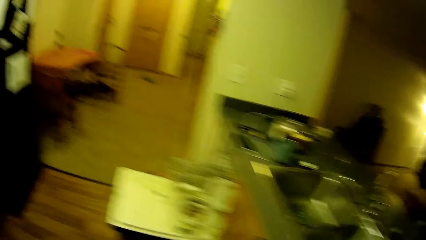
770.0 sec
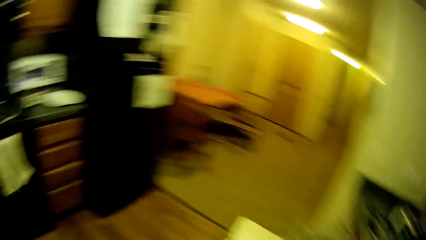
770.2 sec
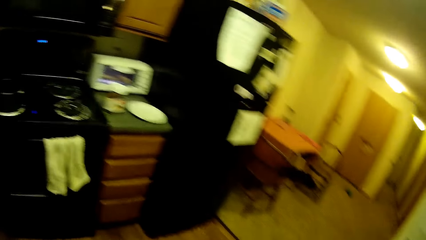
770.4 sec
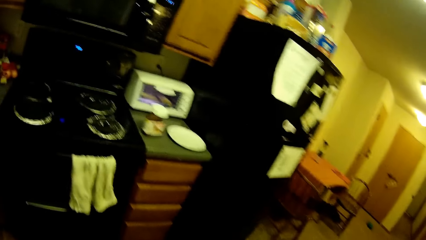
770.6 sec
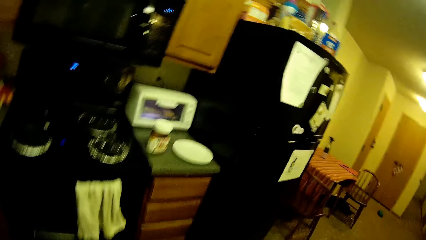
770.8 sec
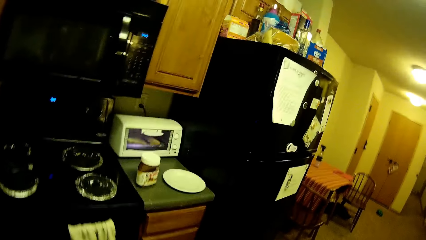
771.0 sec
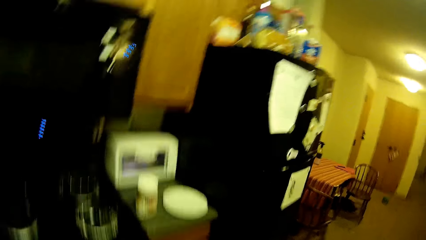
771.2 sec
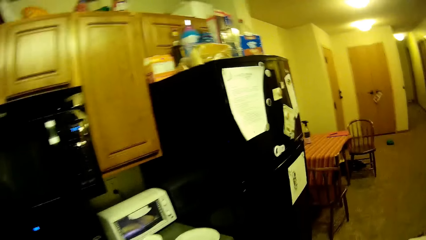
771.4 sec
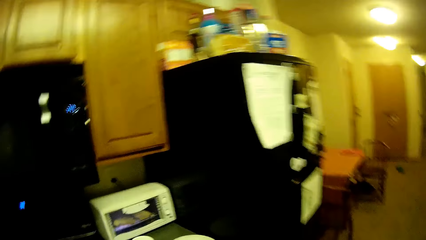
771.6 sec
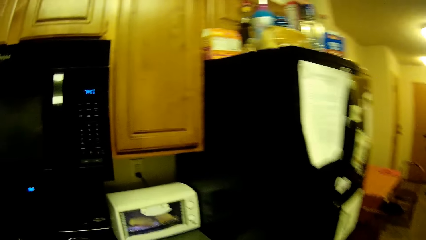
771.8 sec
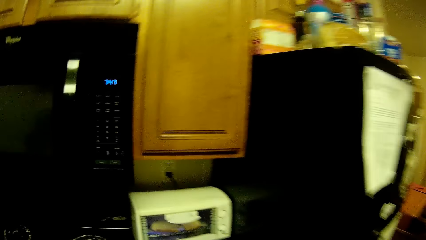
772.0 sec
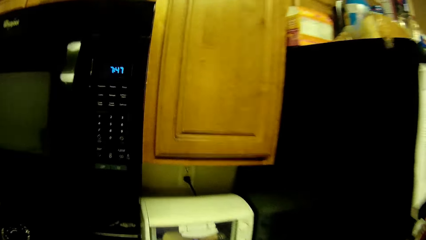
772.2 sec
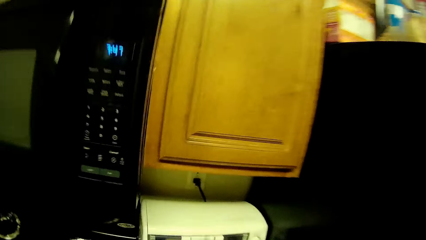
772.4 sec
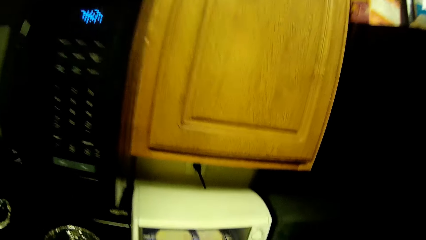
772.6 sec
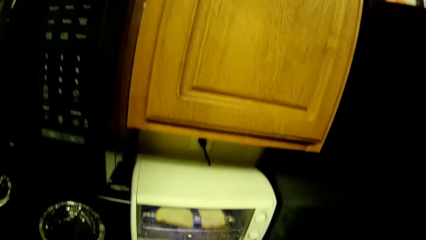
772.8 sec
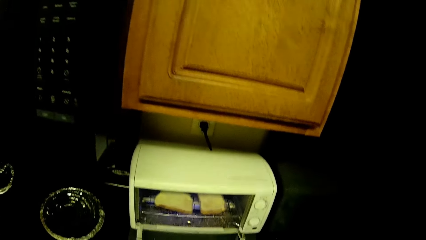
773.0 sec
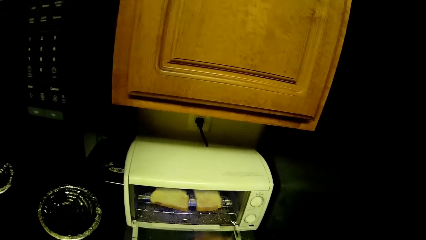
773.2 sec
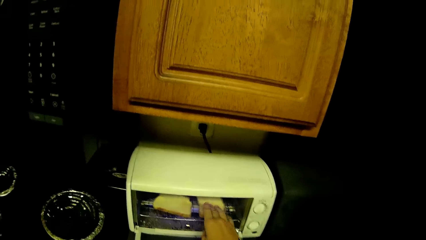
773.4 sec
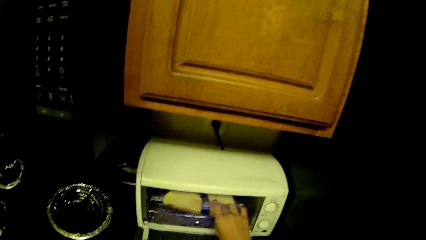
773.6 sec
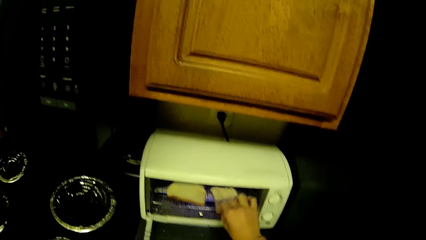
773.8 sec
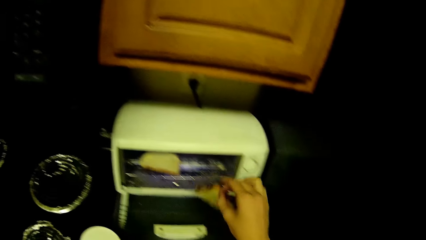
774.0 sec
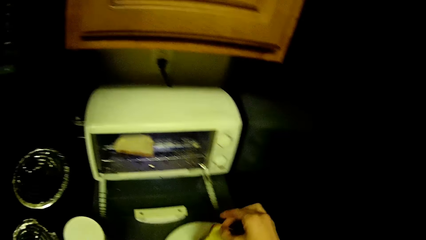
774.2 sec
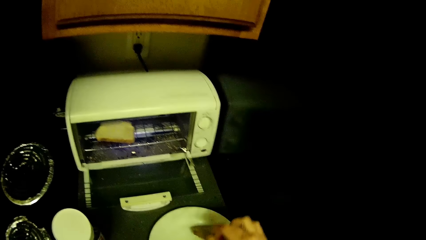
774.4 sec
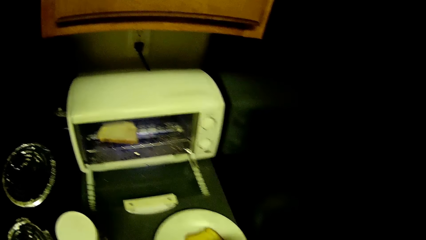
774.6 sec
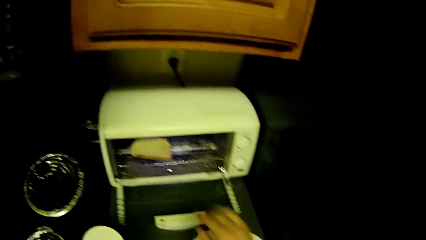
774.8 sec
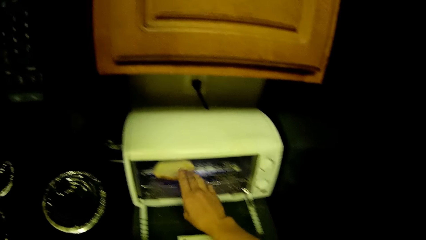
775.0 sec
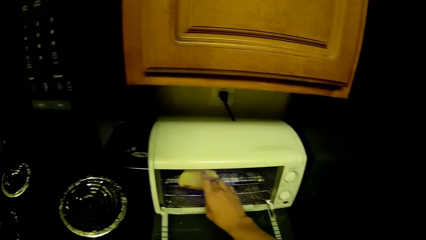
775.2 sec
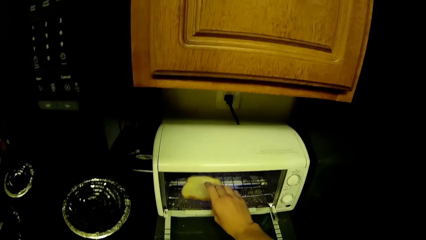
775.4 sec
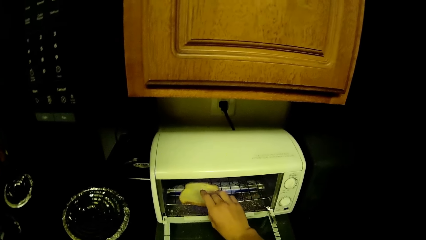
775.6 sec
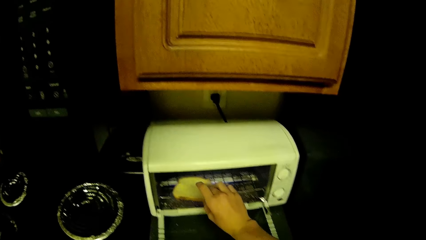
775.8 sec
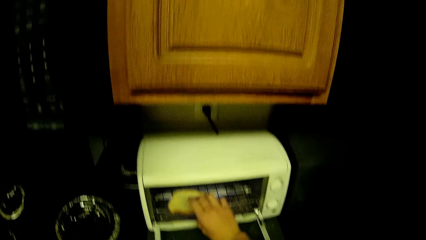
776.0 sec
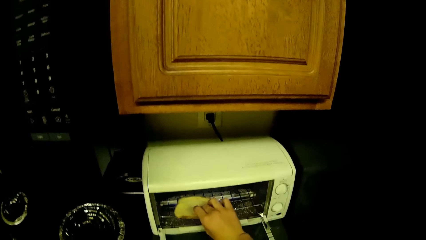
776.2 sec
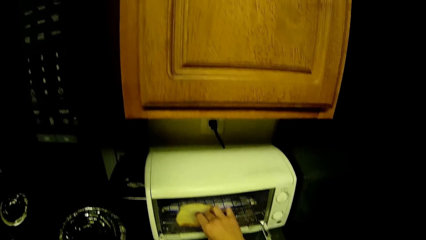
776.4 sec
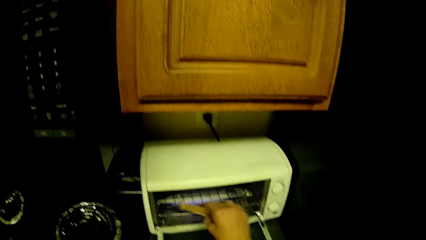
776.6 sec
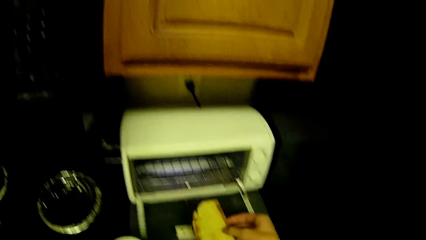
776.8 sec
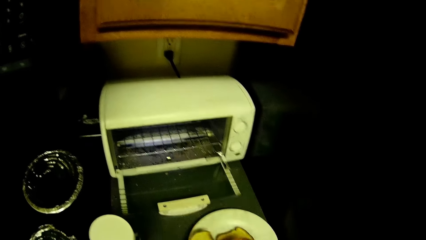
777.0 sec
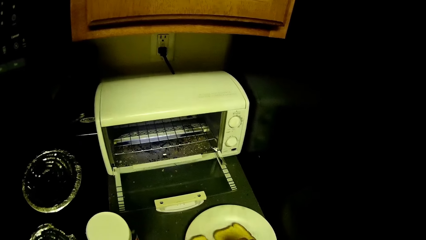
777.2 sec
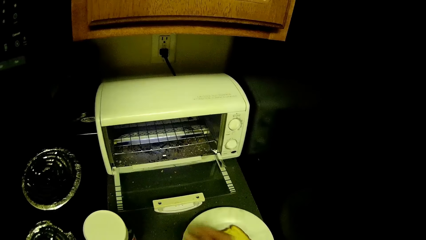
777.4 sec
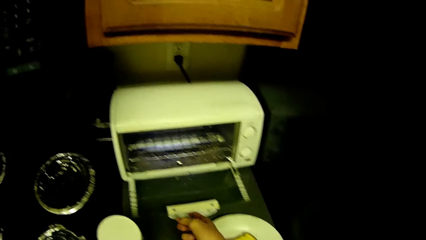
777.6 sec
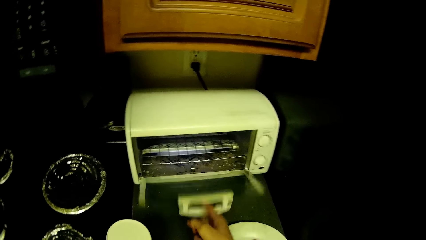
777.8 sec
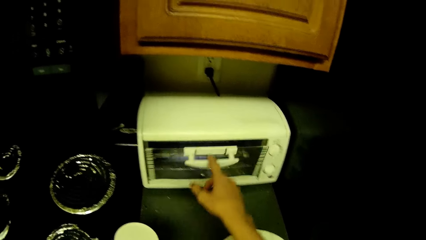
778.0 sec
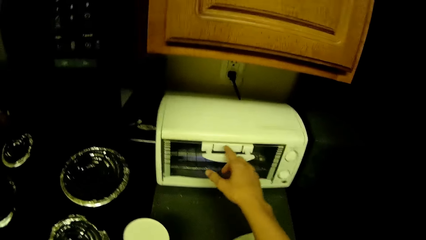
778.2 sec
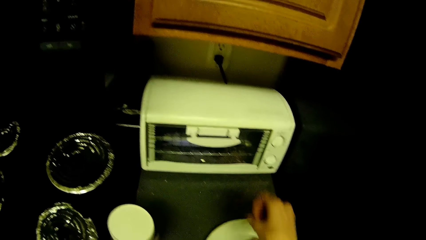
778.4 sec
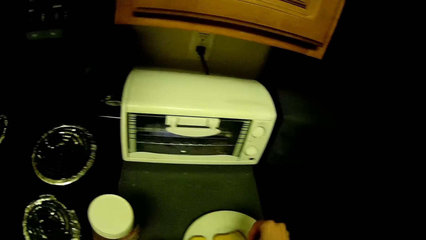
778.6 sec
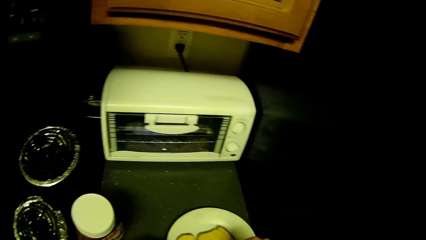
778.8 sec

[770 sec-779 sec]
The camera wearer opens the oven with her right hand. She removes the bread from the oven with her right hand. She drops the bread in the plate with her right hand. She removes the bread from the oven with her right hand. She drops the bread in the plate with her right hand. She closes the oven with her right hand. She picks the container of peanut butter from the kitchen counter with her left hand.

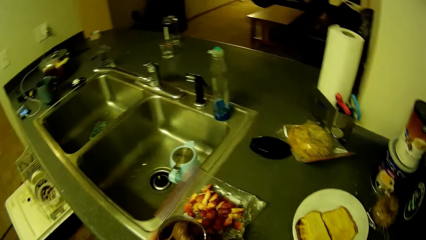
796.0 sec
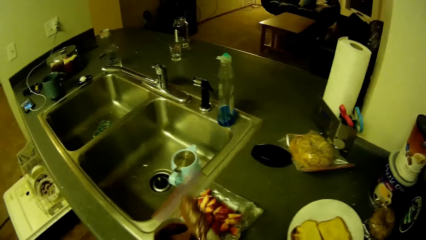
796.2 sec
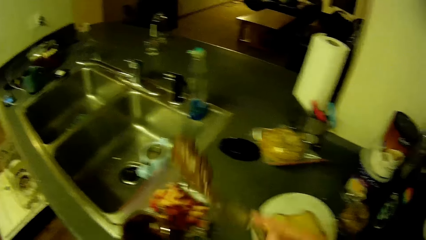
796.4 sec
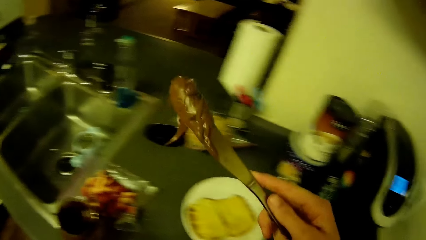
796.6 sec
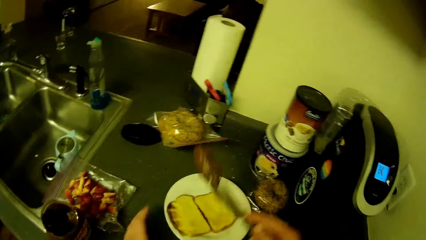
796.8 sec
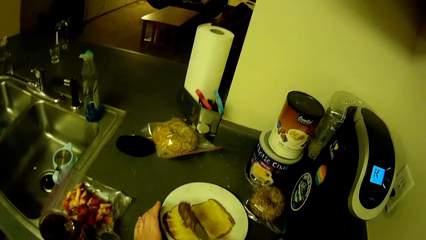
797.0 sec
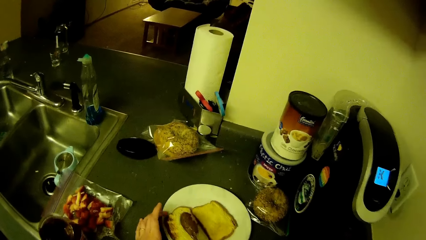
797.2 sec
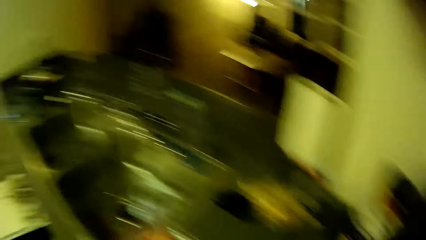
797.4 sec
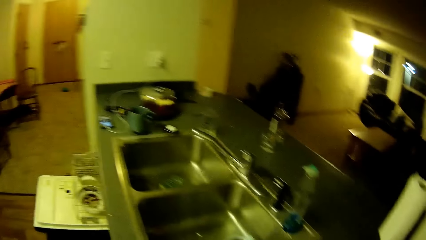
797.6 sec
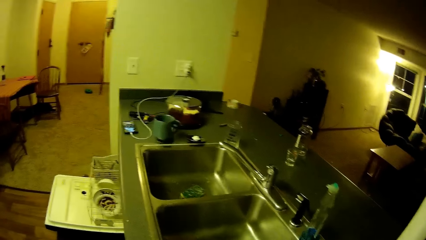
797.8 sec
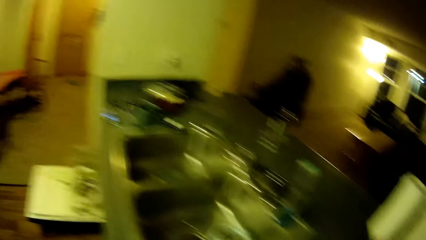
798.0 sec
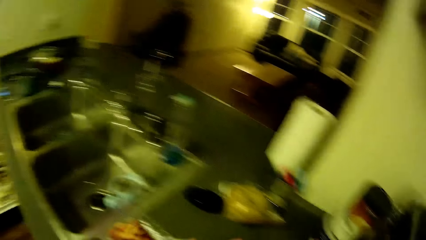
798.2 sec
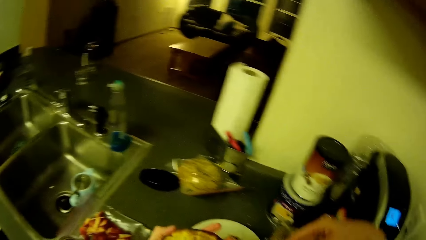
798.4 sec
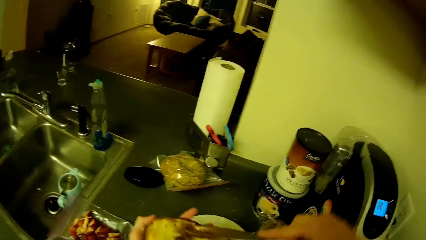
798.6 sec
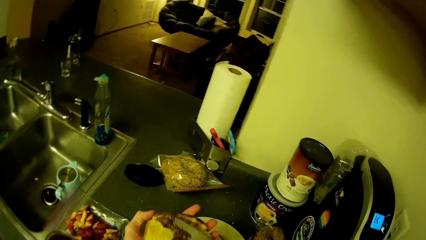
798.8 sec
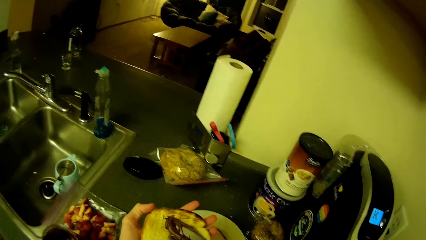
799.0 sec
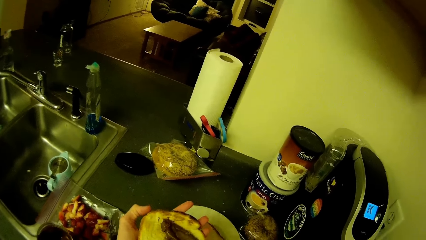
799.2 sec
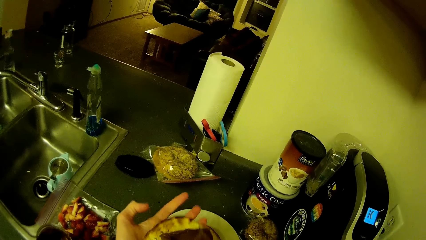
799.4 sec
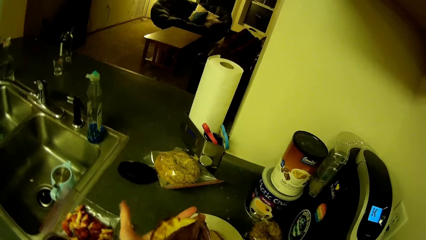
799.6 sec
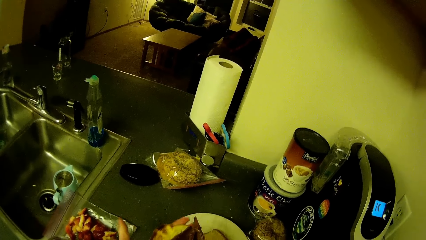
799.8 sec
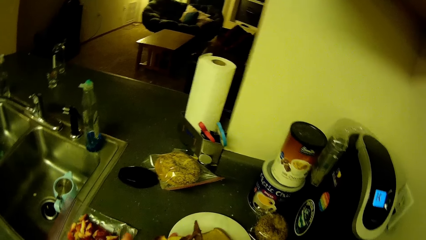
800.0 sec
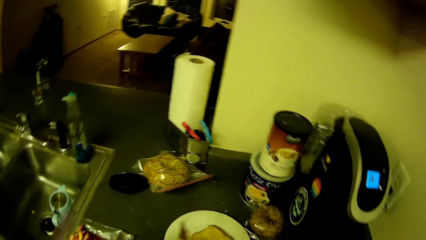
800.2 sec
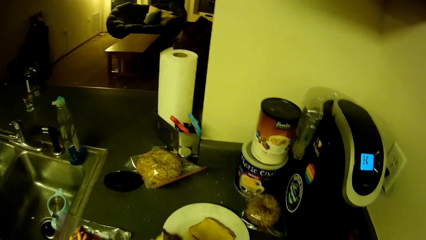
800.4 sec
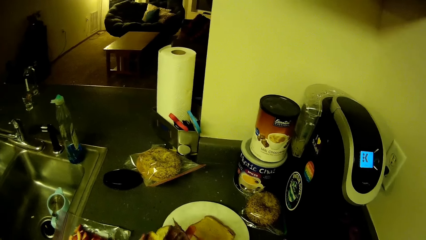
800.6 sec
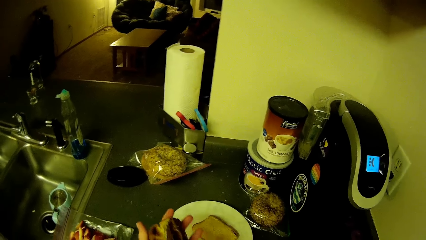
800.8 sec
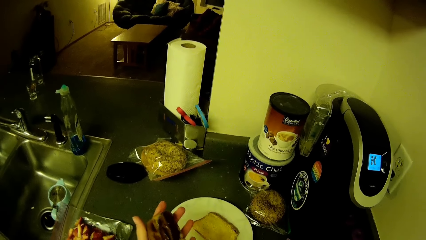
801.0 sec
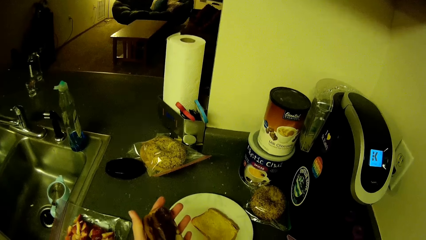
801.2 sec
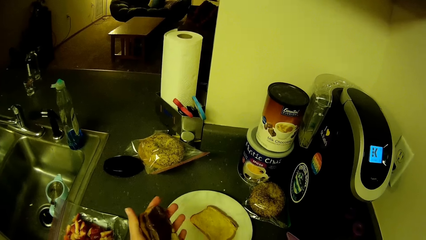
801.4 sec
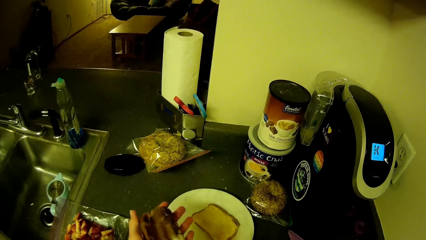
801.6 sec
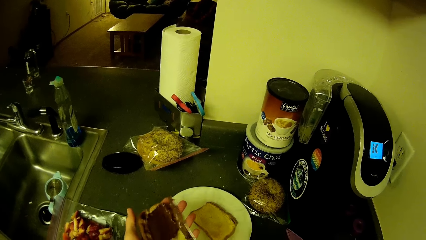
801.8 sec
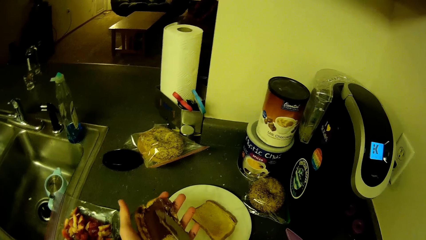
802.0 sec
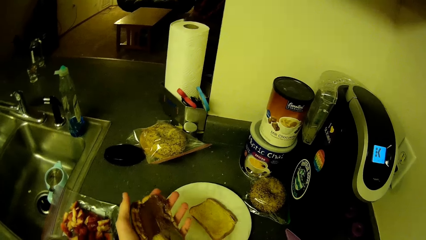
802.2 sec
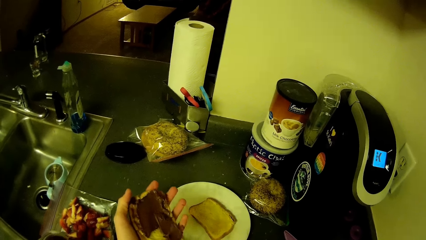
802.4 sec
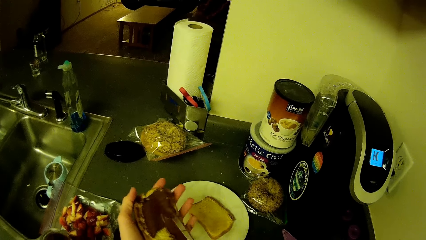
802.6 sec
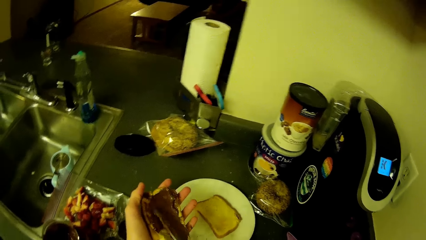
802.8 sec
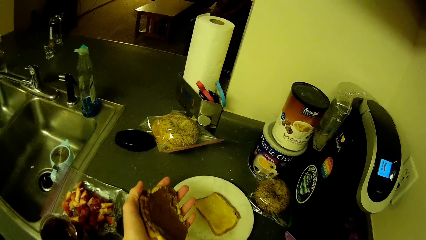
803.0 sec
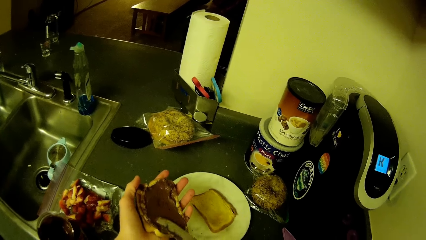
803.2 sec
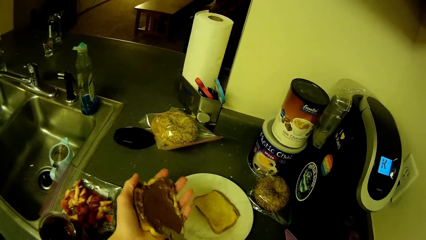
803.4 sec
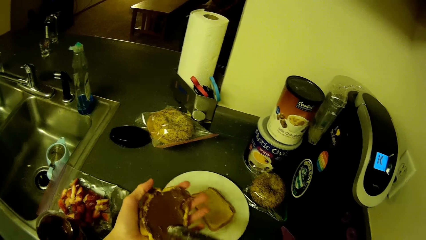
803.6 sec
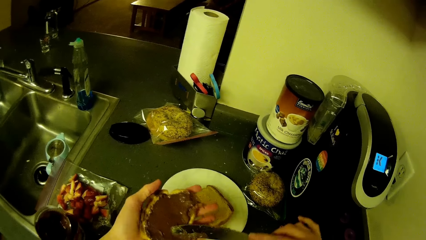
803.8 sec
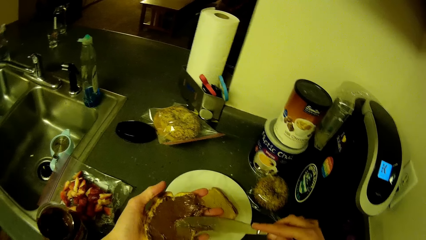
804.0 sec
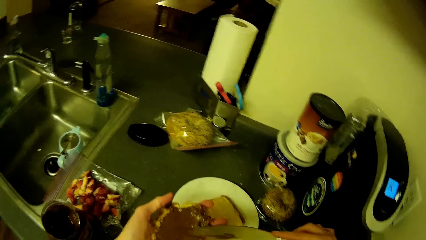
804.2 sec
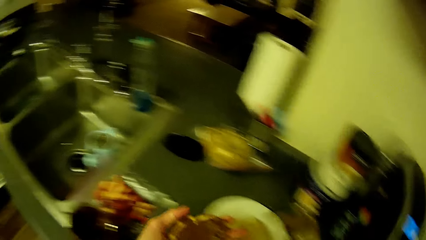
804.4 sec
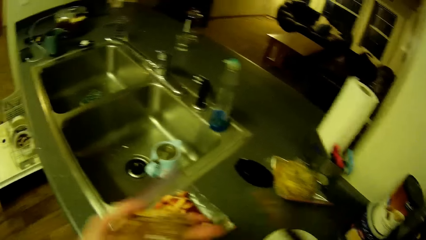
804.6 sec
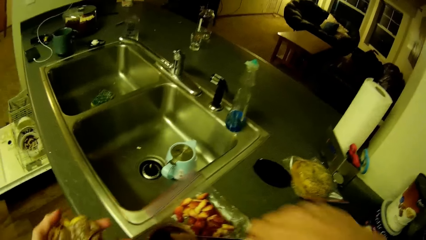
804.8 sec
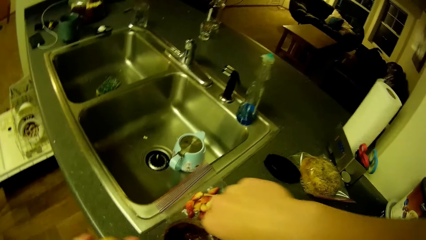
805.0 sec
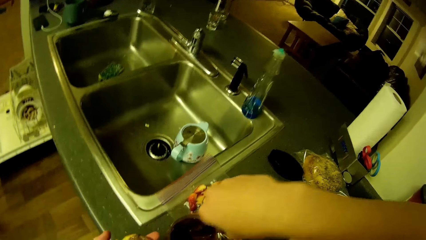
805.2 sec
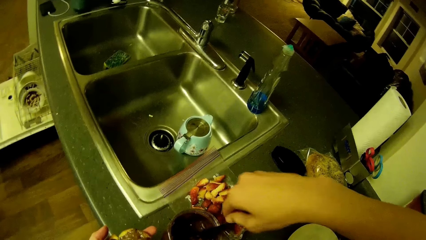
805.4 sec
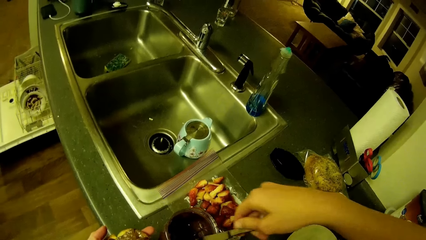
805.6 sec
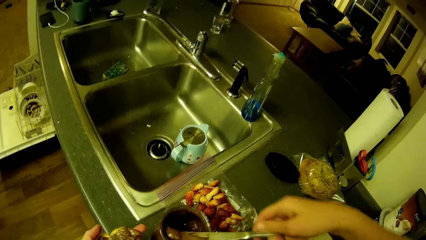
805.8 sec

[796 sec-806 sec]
The camera wearer moves the knife towards the bread. She holds the bread with her left hand. She looks towards the left. She spreads peanut butter on the bread with the knife in her right hand. She dips the knife into the peanut butter container with her right hand.
